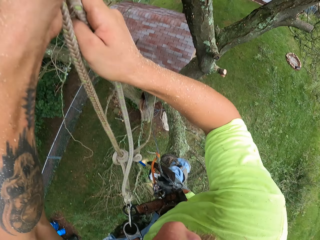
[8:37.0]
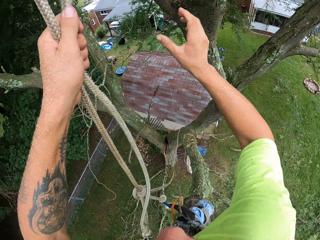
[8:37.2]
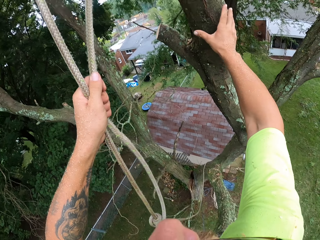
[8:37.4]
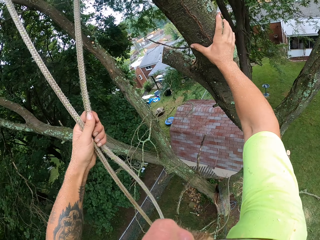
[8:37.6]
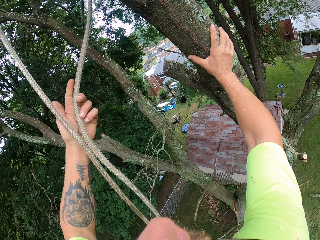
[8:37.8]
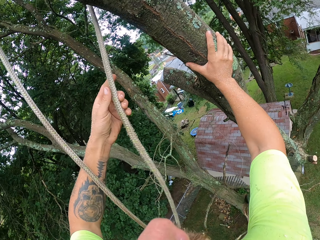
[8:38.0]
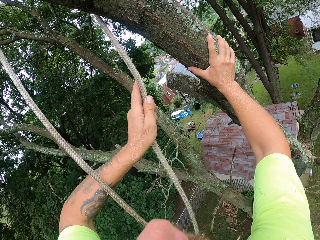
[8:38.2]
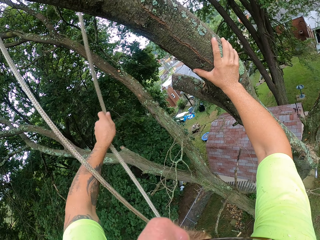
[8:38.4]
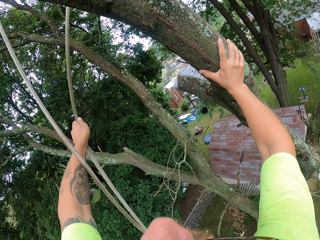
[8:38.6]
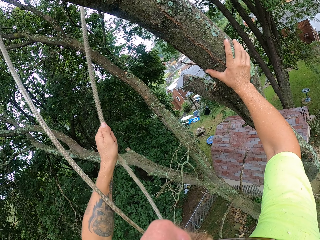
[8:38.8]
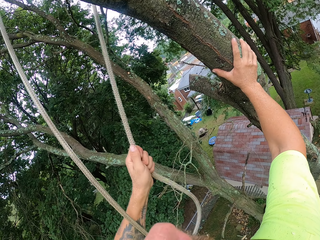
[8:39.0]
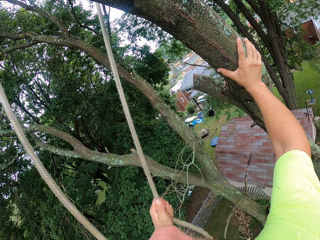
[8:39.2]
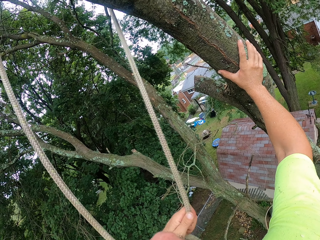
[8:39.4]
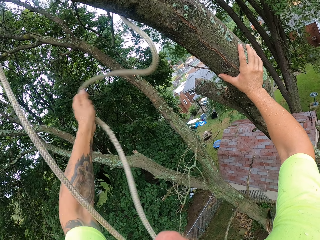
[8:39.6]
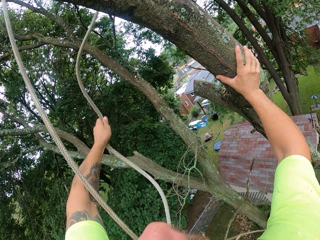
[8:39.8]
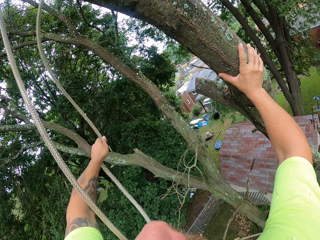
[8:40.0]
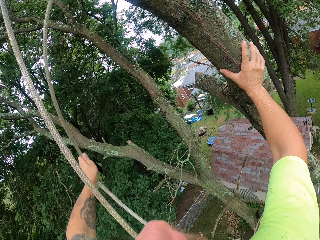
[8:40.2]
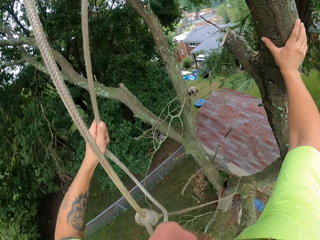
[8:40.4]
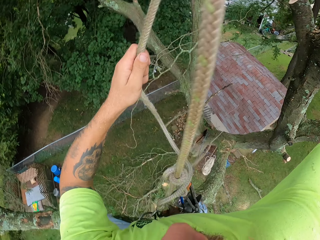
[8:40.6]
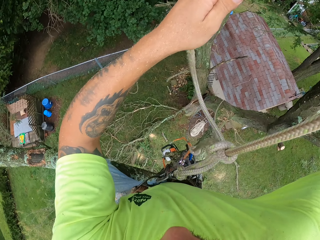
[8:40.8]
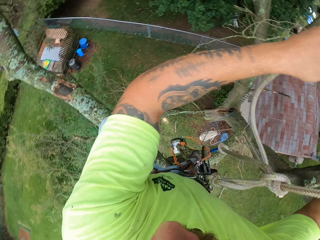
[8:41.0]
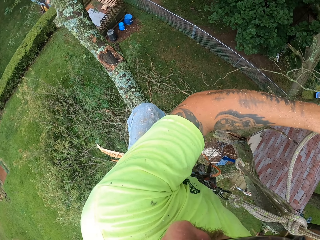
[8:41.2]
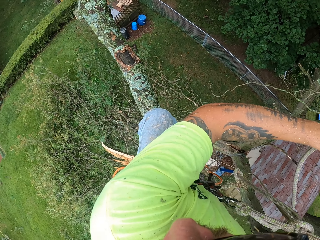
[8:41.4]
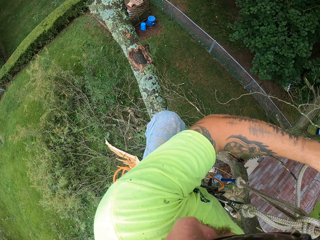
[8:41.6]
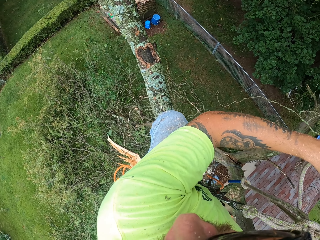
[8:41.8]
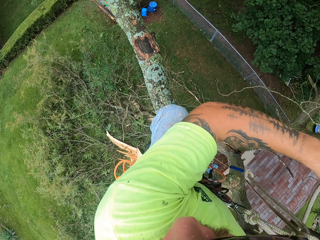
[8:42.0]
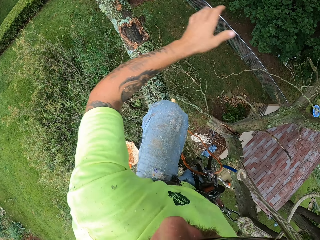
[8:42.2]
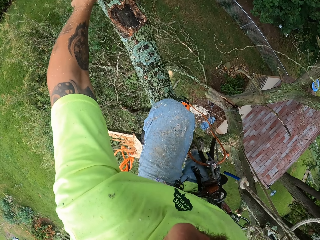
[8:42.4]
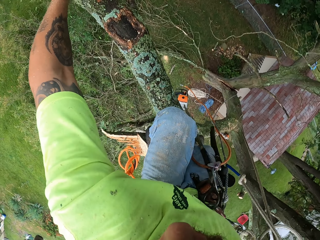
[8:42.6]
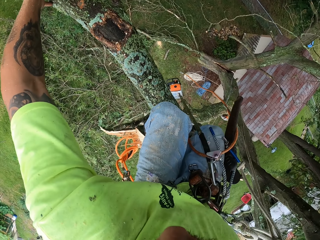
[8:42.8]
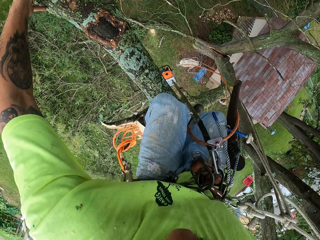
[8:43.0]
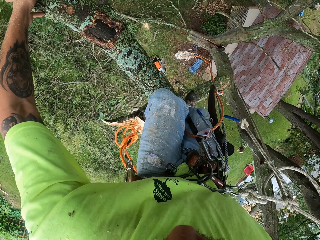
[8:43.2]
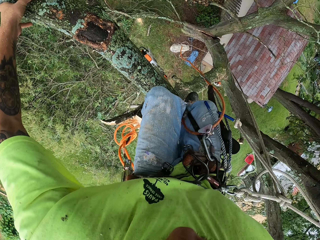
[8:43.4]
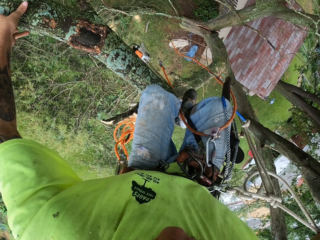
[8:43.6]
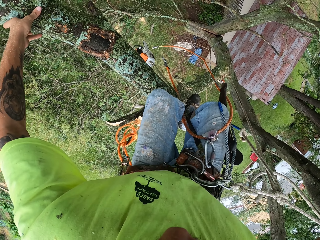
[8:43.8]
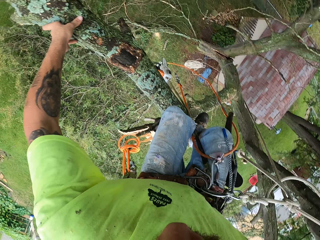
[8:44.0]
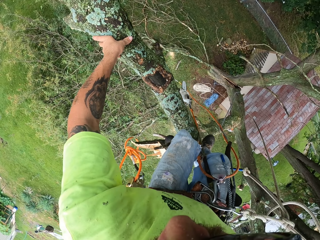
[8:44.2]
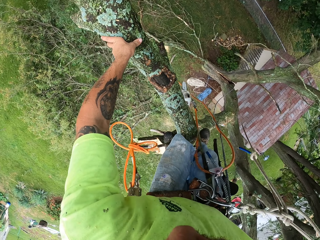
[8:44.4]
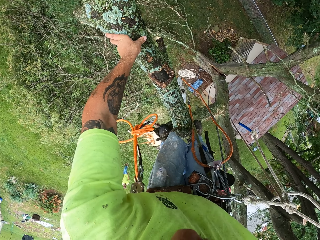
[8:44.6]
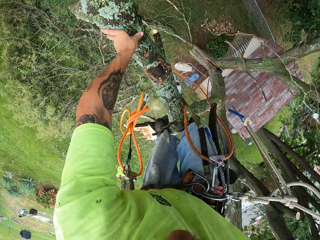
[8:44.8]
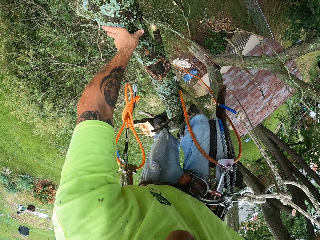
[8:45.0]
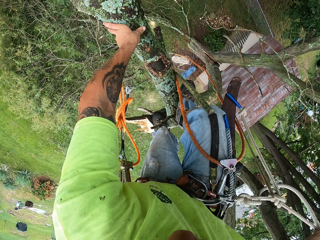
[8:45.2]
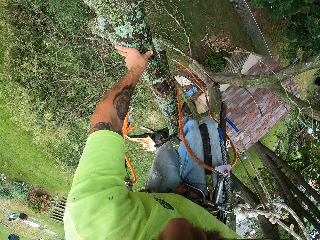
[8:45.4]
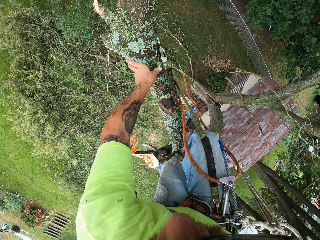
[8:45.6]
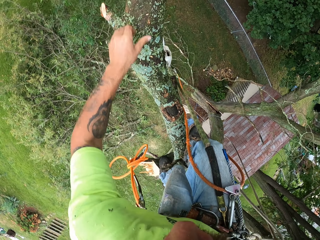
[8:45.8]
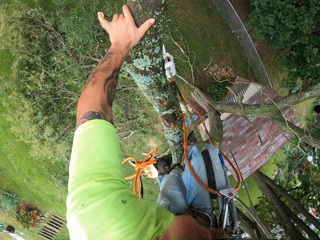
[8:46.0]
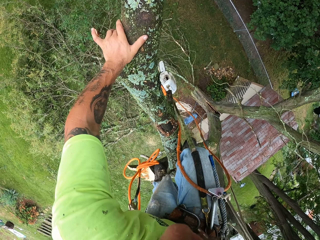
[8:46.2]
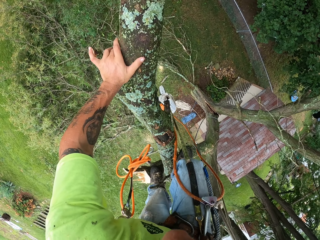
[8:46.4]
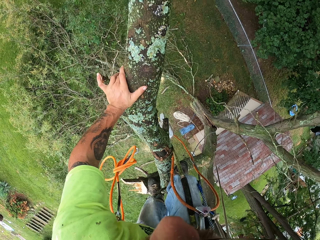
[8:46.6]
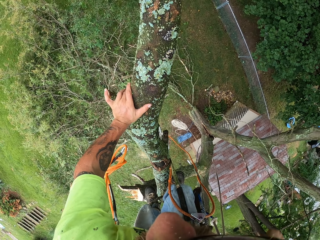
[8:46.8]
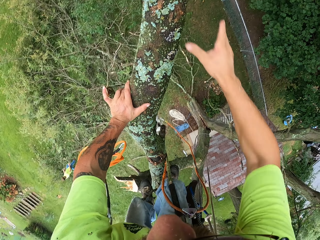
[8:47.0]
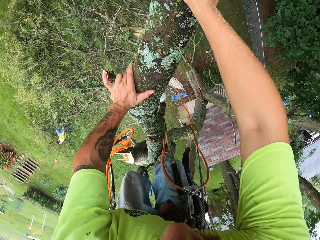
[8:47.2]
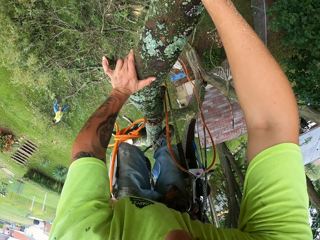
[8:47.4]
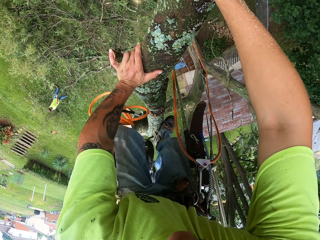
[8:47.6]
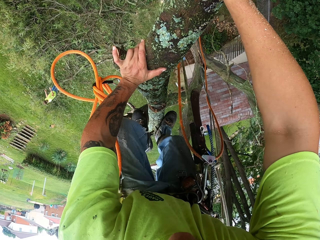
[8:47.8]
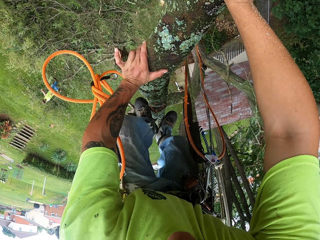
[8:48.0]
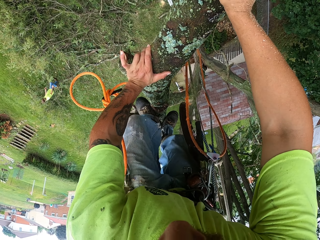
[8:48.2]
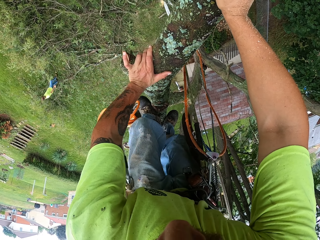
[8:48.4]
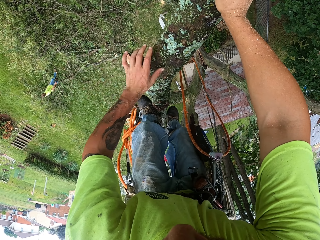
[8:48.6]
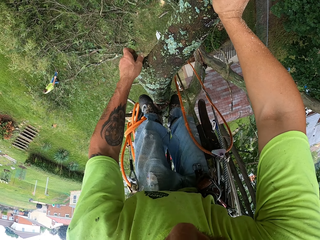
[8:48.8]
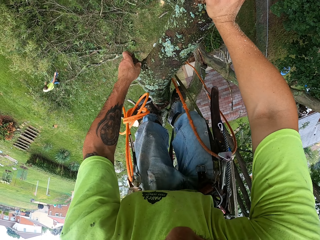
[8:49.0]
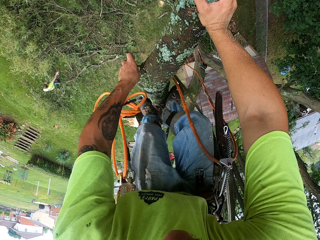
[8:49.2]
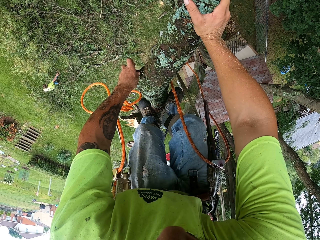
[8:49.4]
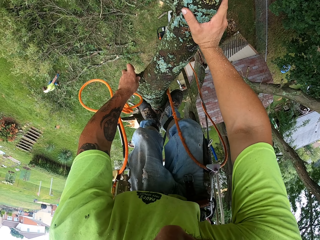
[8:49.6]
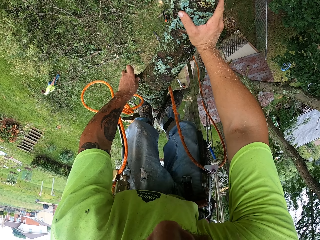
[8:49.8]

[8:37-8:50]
The camera wearer passes the rope to his left hand. He stretches the rope with his left hand. He climbs up the tree.

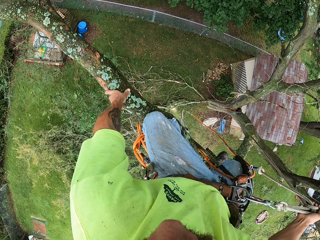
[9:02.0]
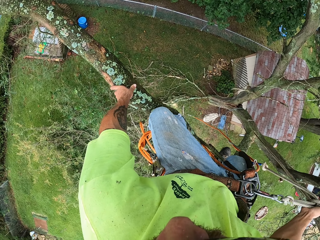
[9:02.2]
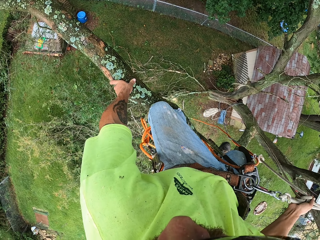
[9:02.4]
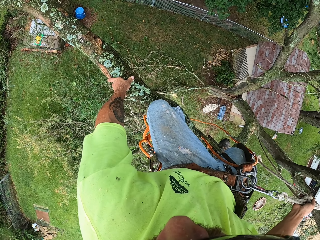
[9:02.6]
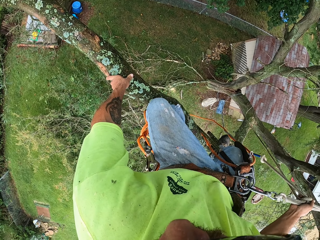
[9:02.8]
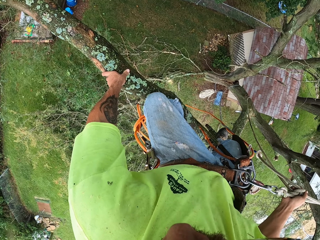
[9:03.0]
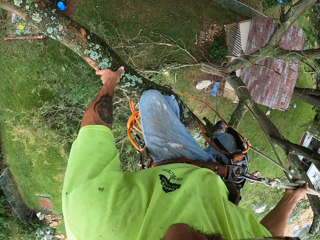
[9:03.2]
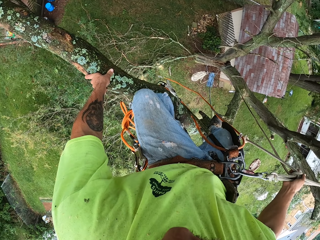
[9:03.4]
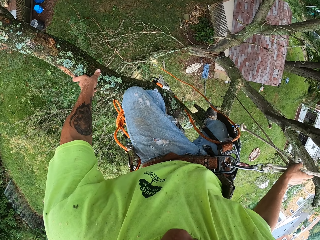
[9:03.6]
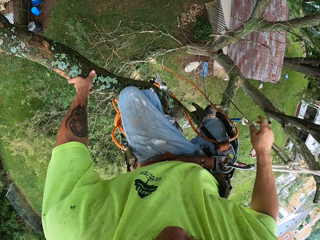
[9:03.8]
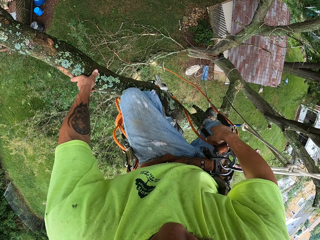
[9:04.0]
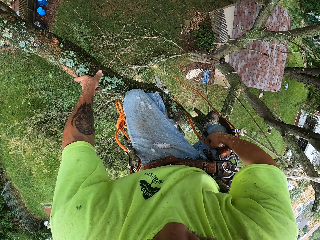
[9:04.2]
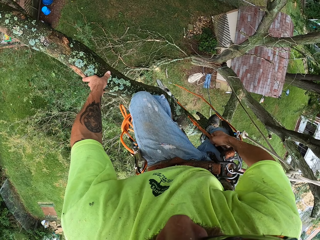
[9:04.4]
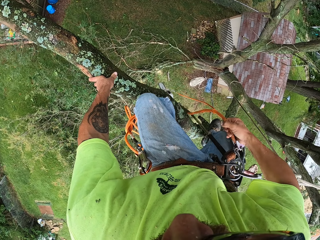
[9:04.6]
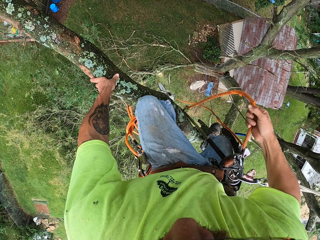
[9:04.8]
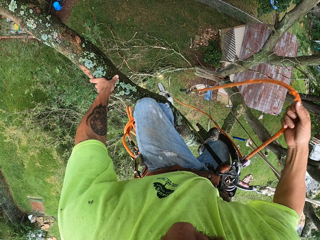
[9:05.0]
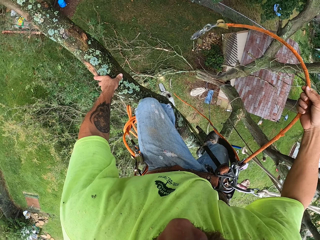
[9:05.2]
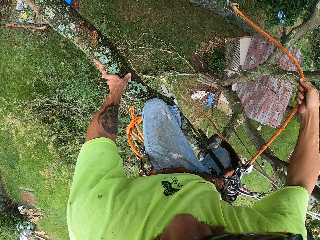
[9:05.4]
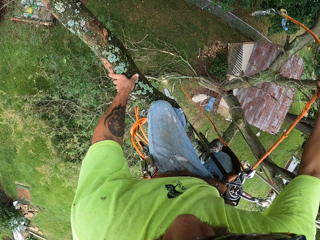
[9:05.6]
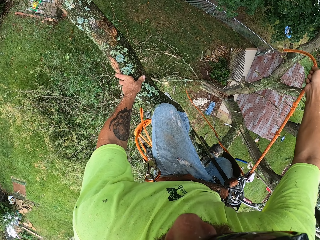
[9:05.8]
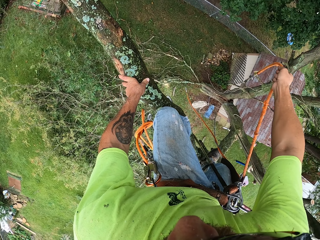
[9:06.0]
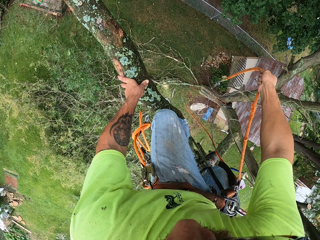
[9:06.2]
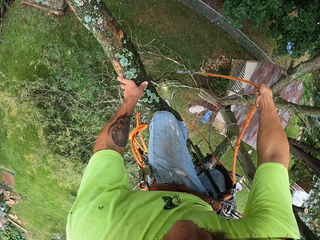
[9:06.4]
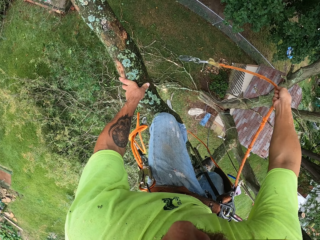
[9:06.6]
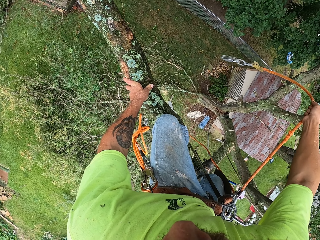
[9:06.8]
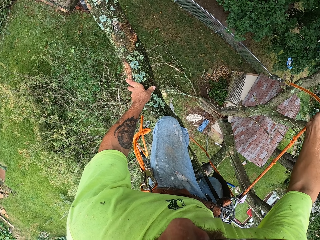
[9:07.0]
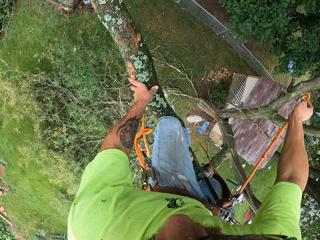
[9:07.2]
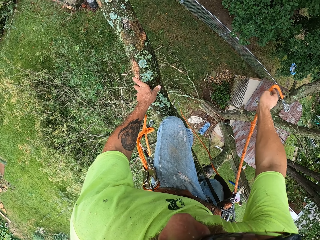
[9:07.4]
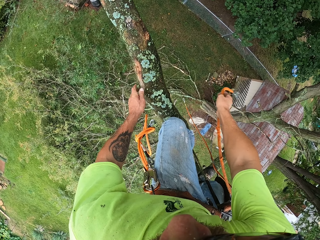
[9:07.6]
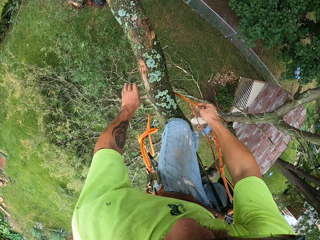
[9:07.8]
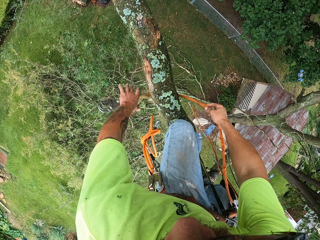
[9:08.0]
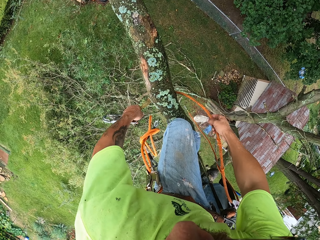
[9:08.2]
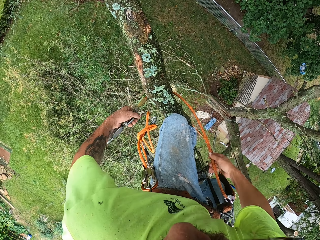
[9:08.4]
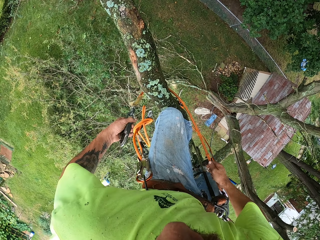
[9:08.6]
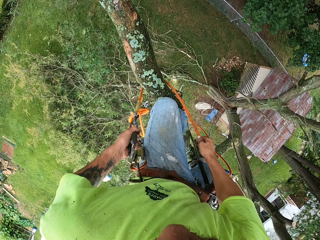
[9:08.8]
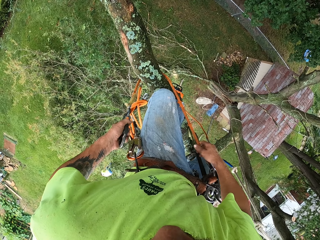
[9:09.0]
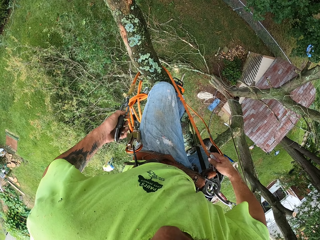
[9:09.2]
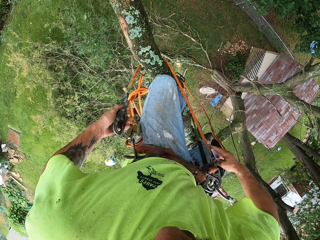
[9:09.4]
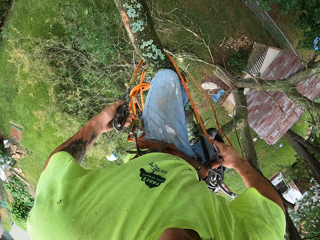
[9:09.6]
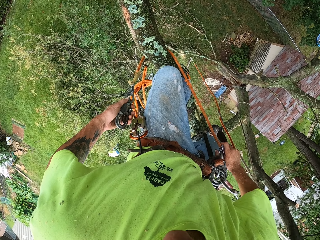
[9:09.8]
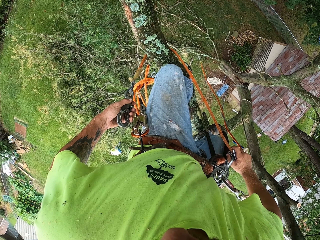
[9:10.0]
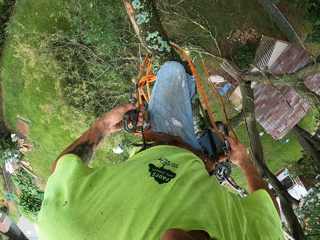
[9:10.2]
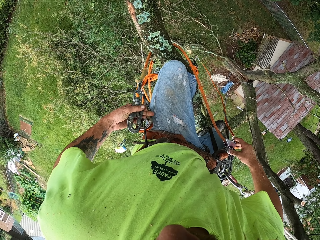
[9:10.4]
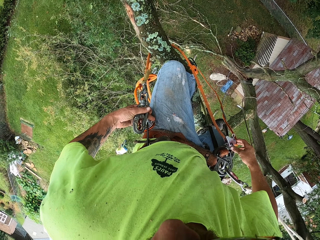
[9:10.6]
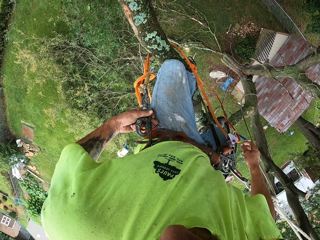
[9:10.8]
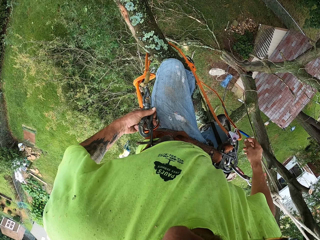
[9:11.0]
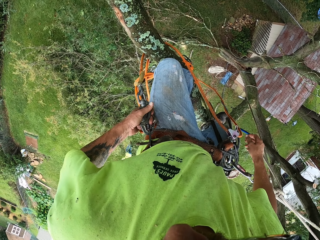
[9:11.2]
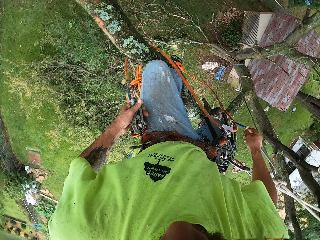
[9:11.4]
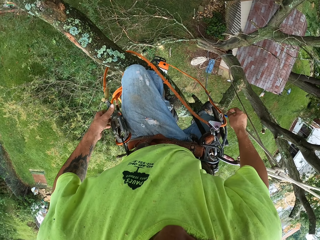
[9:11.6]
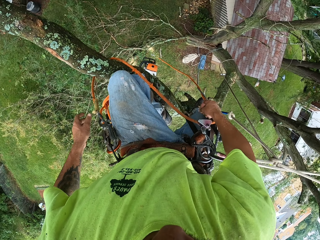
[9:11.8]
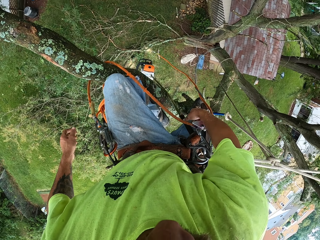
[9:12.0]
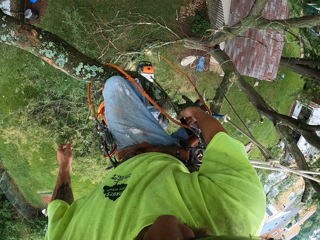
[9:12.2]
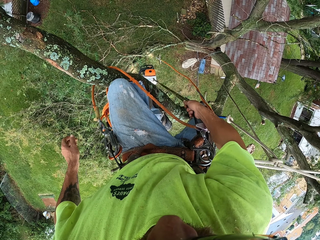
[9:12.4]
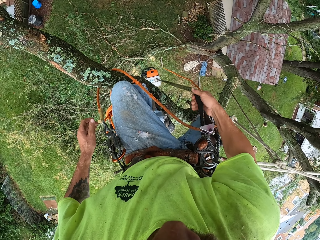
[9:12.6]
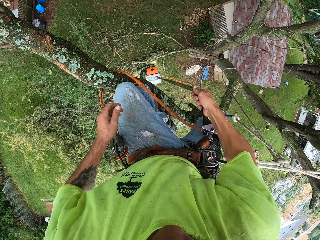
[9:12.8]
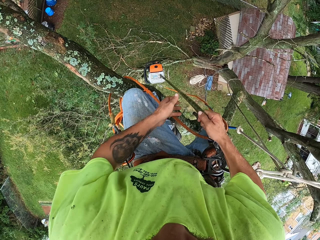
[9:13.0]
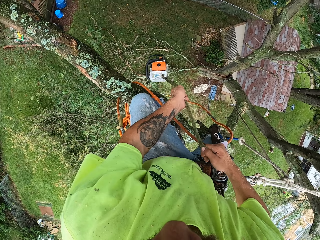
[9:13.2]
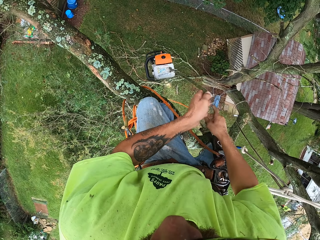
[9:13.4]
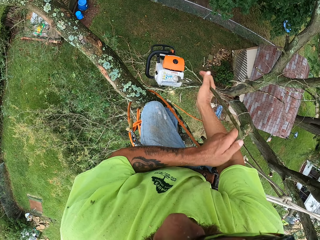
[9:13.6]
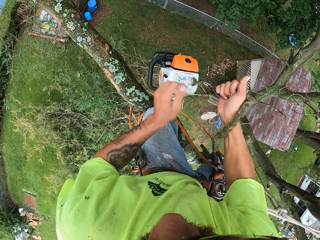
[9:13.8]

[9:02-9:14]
The camera wearer grabs the orange rope with his right hand. He swings the orange rope with his right hand. He passes the orange rope round the tree with his right hand. He ties the rope on the tree. He grabs the orange rope with his left hand. He hooks the orange rope to the harness with his left hand. He grabs the green rope with his right hand. He pulls up the chainsaw with the green rope in his hands.
